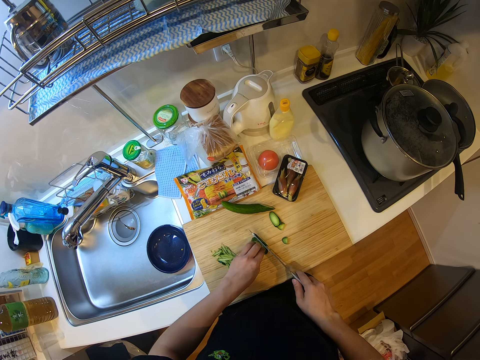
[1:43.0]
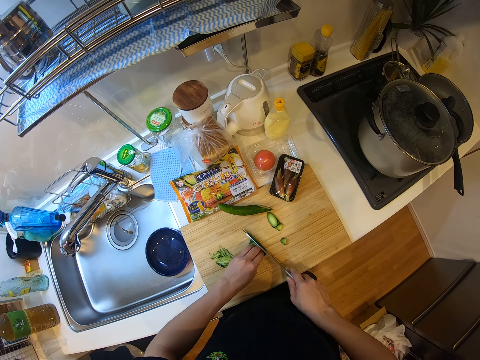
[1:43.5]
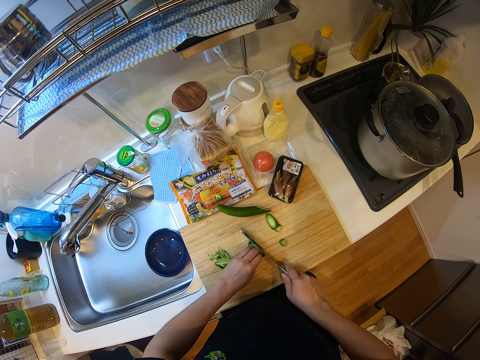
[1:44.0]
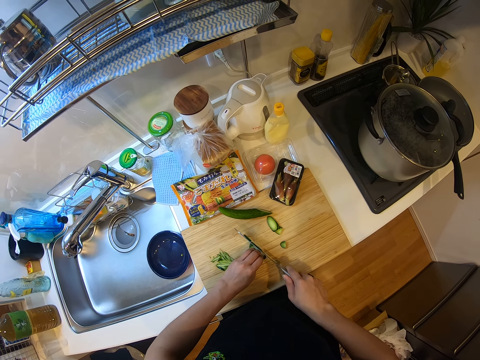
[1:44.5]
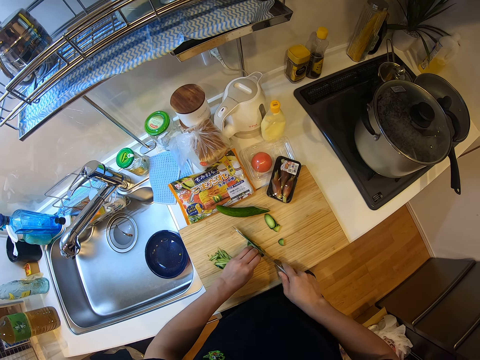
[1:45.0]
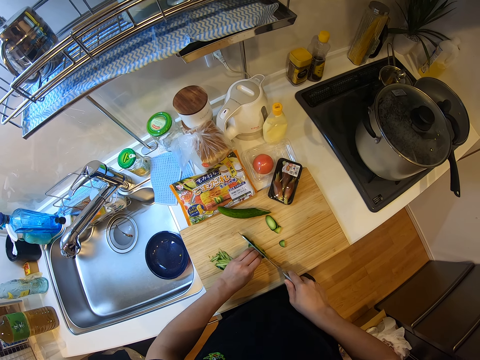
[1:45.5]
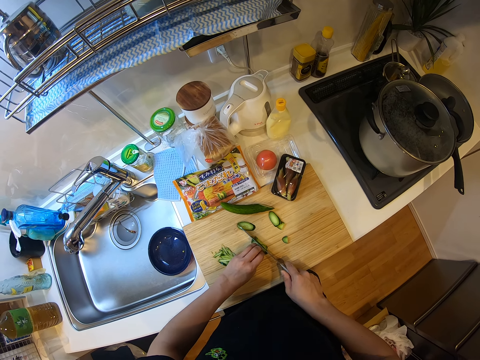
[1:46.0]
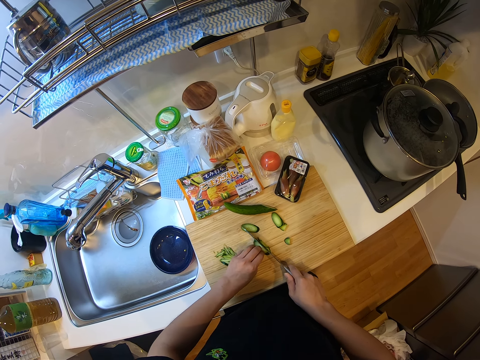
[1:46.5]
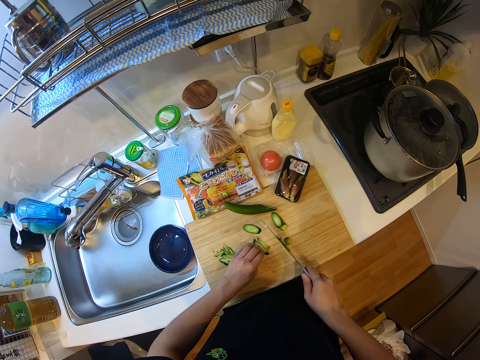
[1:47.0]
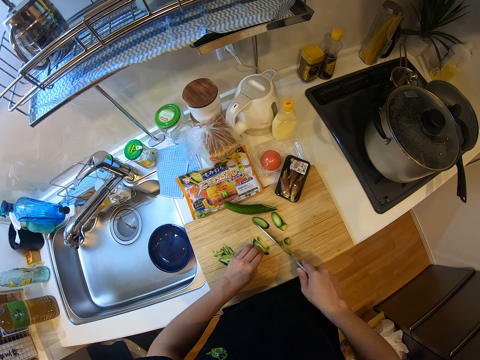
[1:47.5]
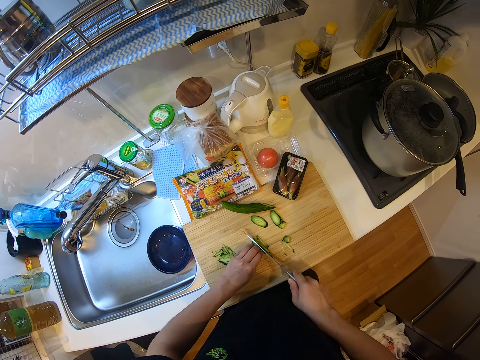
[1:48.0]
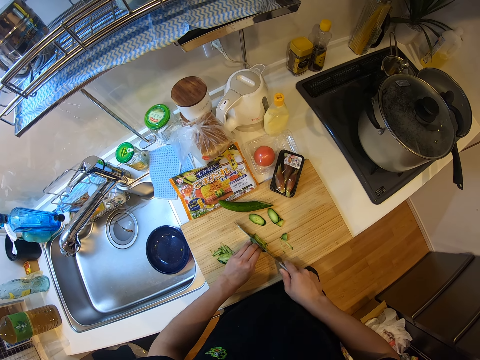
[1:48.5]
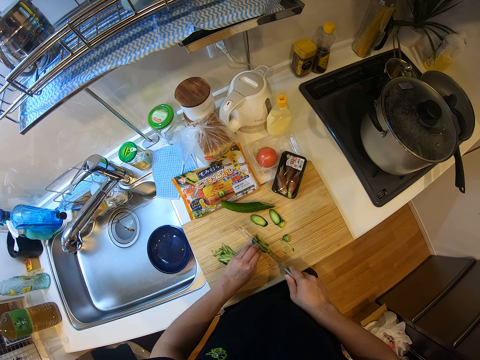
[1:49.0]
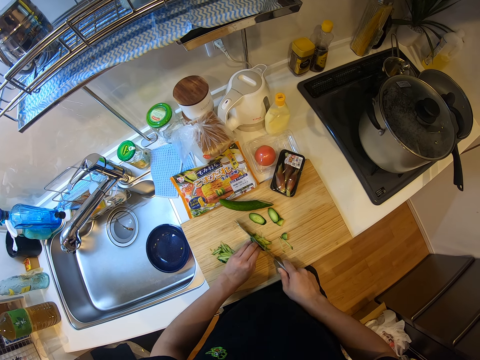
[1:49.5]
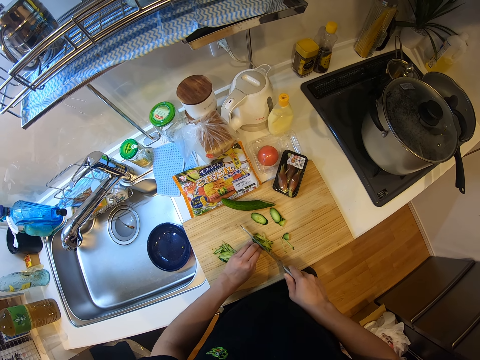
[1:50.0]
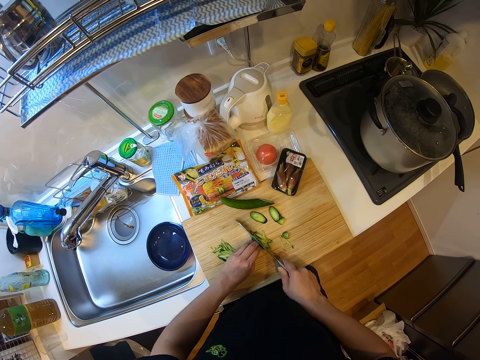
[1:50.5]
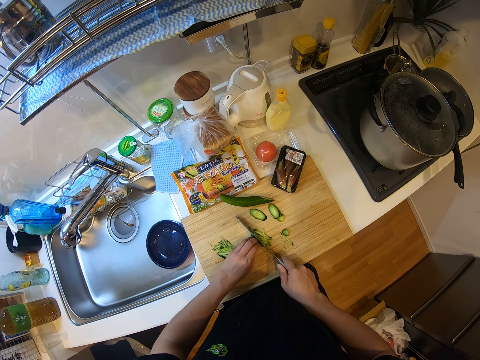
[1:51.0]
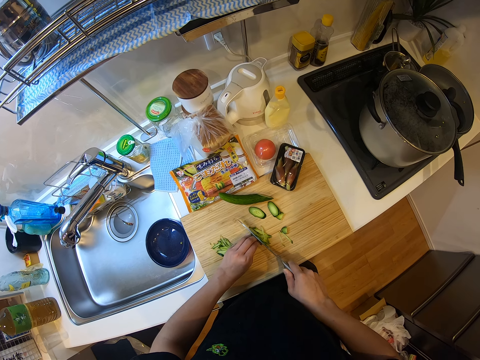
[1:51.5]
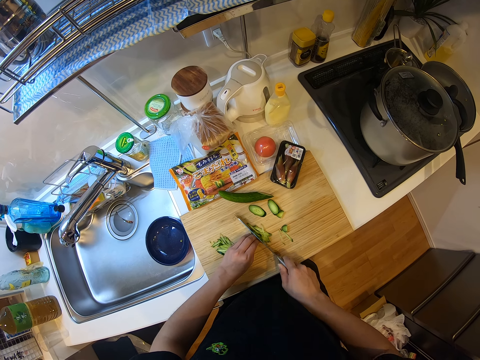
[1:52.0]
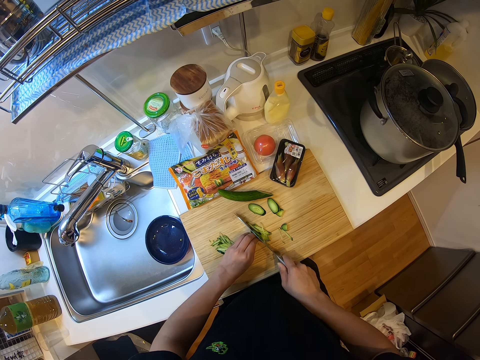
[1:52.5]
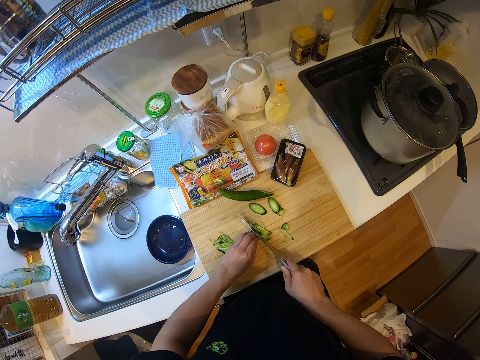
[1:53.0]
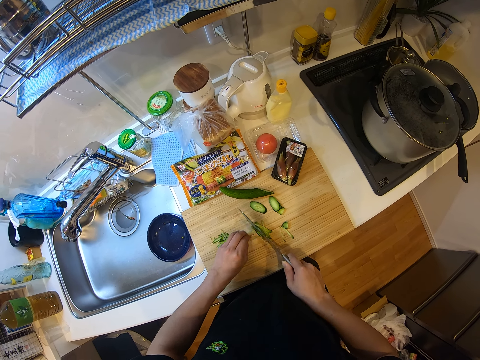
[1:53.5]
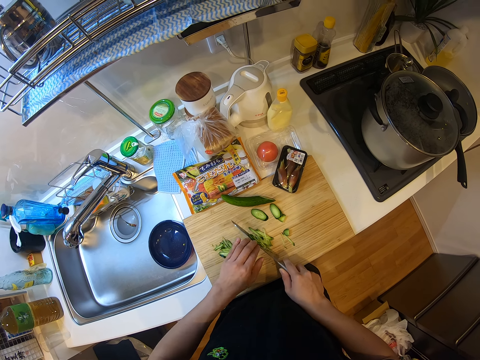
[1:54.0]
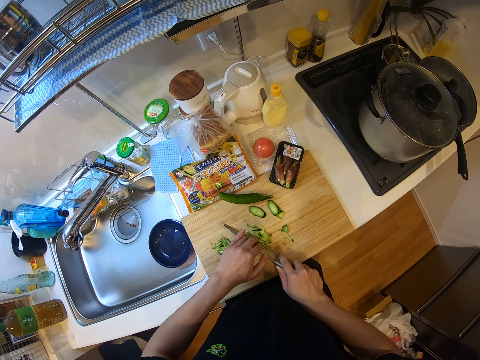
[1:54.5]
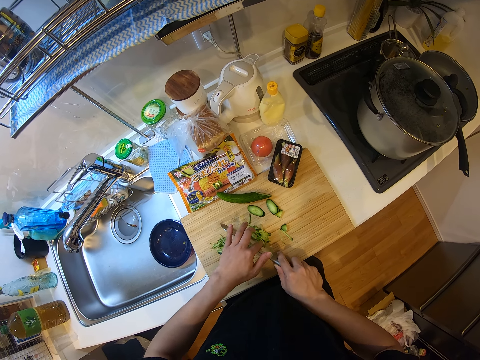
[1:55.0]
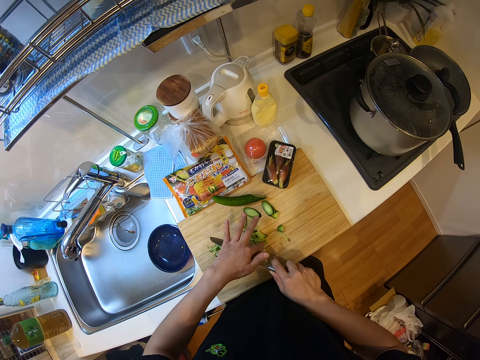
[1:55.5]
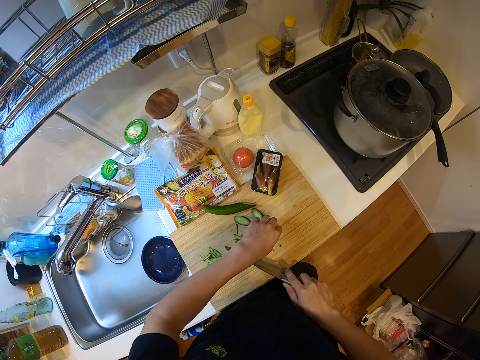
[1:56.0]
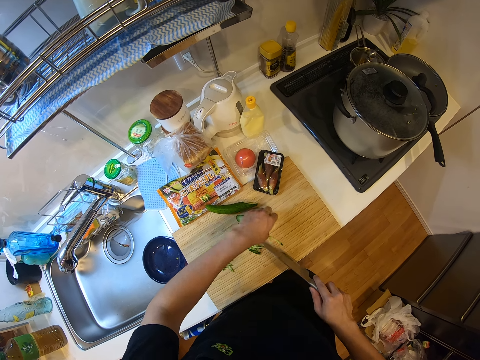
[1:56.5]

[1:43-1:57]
The camera wearer chops the zucchinis into pieces on the chopping board with the knife. She wipes the zucchinis on the knife on the chopping board with her left hand.

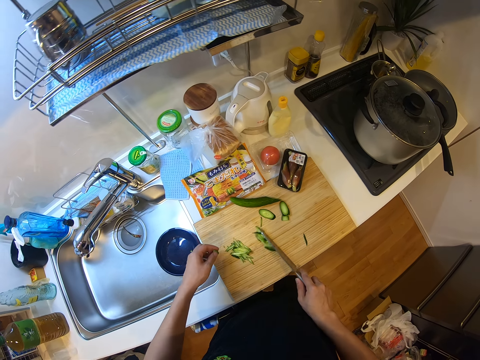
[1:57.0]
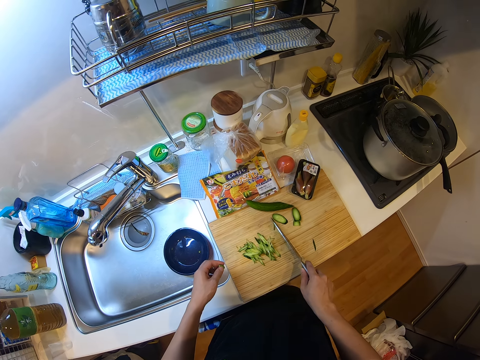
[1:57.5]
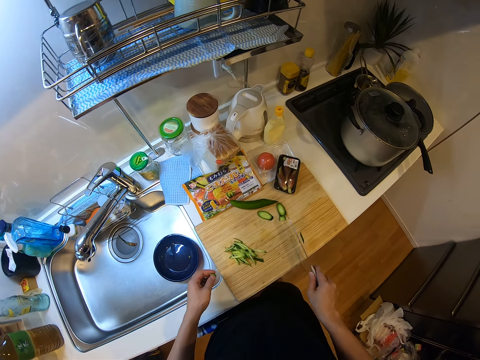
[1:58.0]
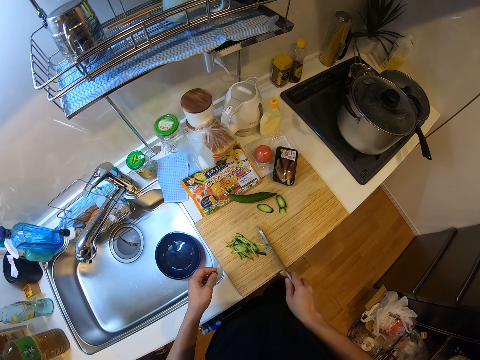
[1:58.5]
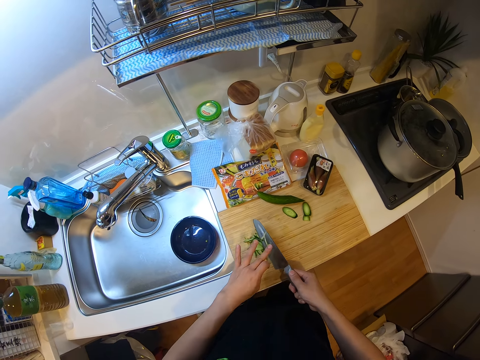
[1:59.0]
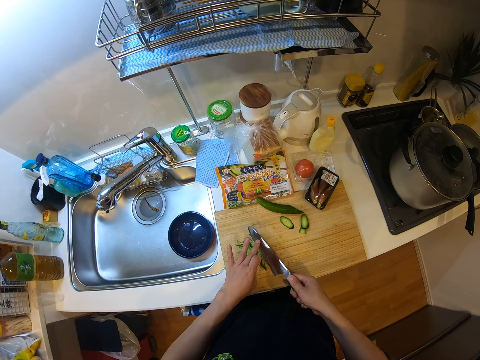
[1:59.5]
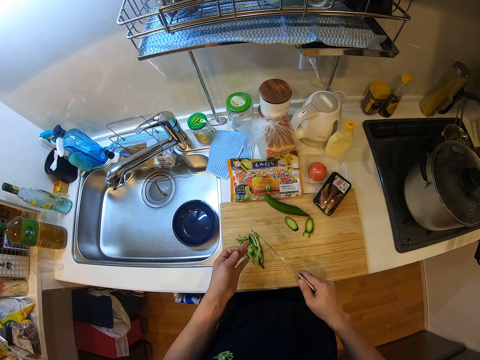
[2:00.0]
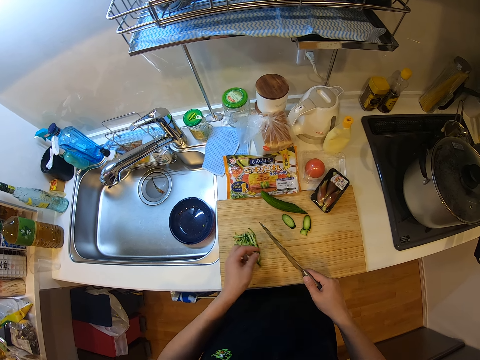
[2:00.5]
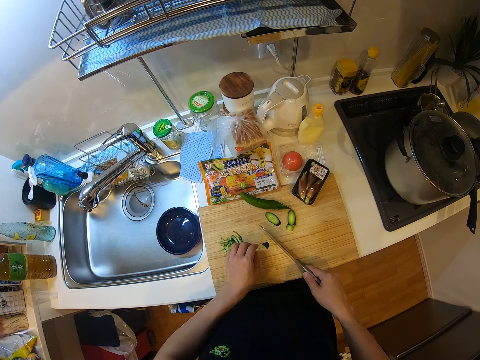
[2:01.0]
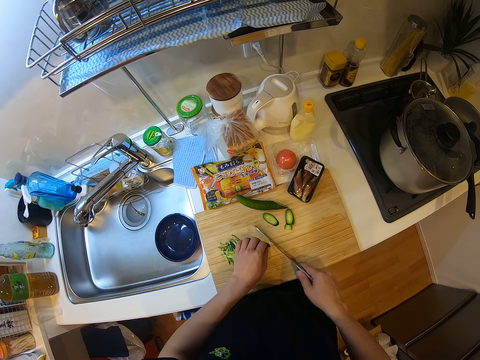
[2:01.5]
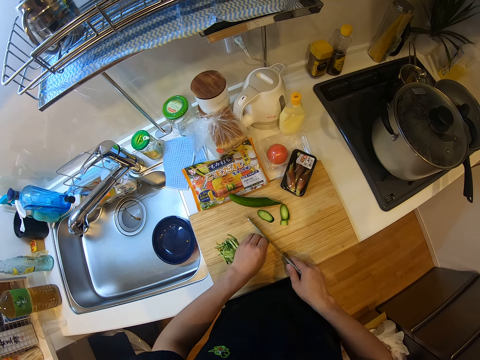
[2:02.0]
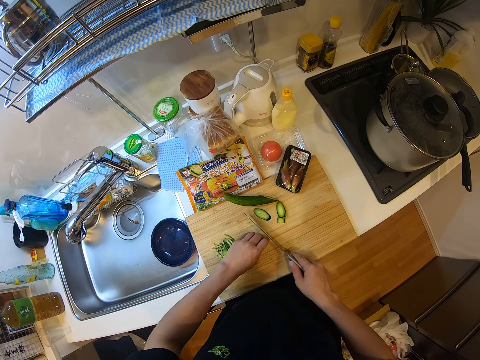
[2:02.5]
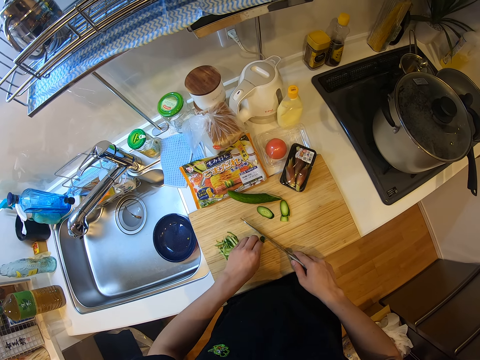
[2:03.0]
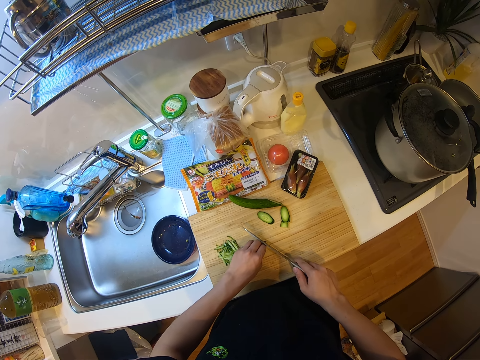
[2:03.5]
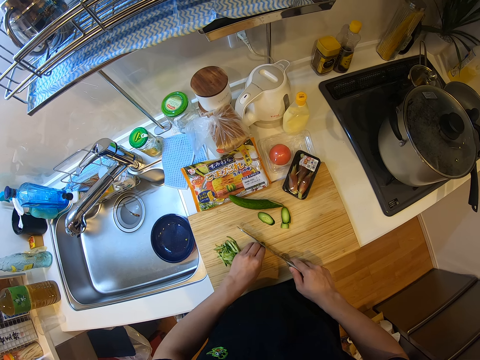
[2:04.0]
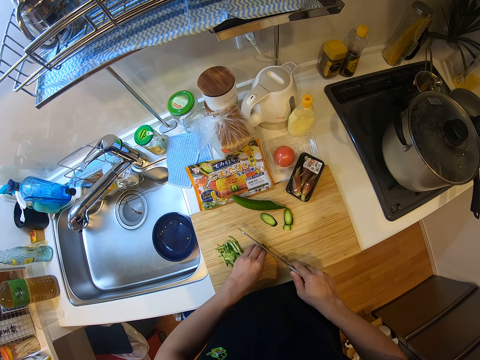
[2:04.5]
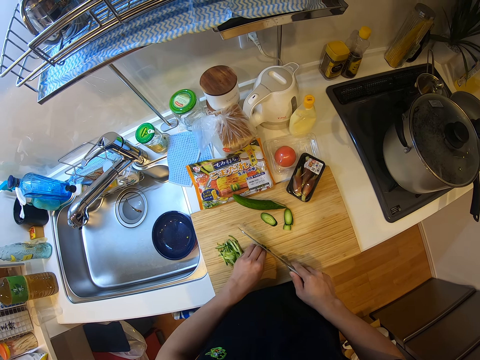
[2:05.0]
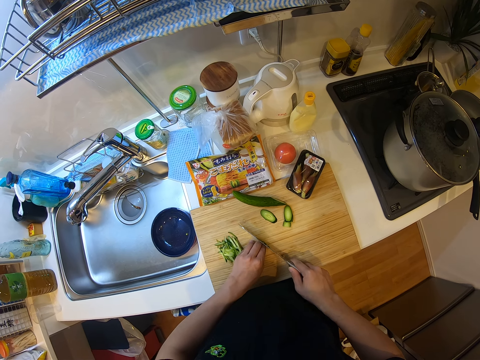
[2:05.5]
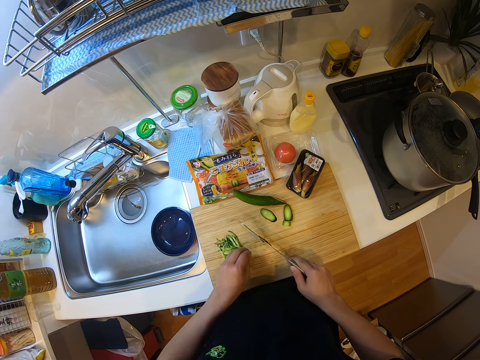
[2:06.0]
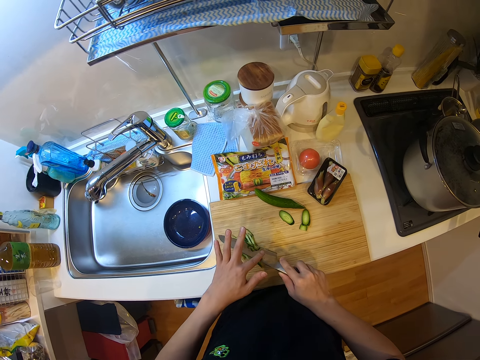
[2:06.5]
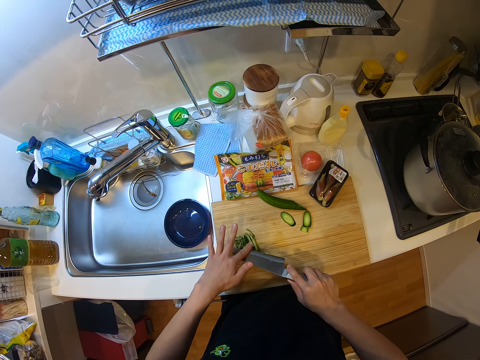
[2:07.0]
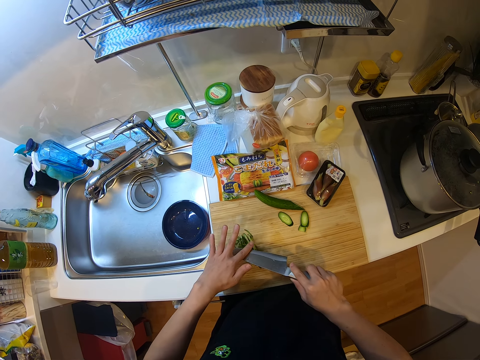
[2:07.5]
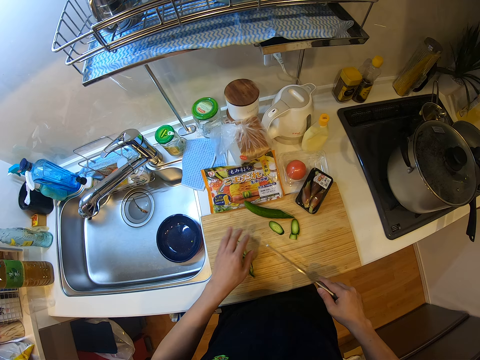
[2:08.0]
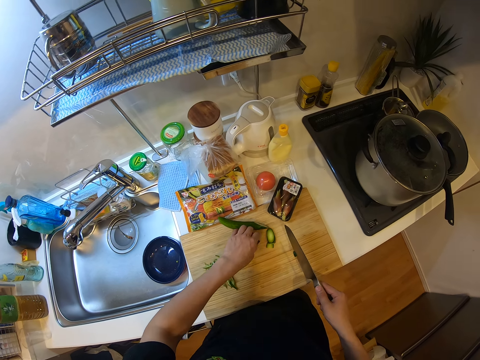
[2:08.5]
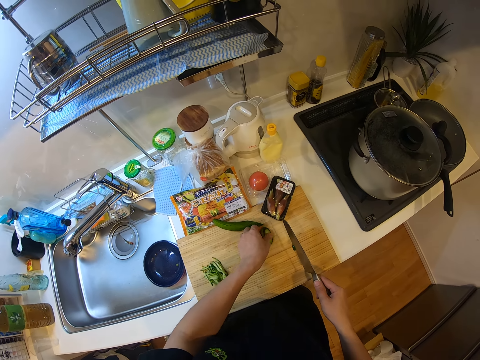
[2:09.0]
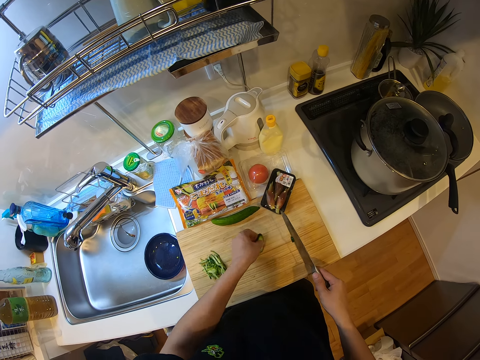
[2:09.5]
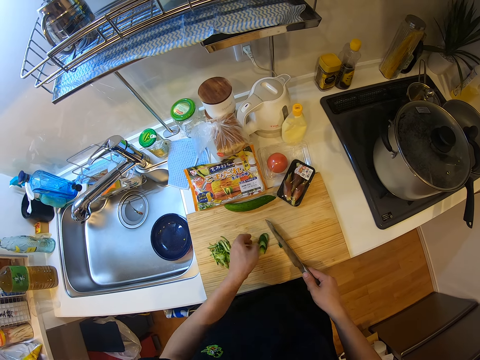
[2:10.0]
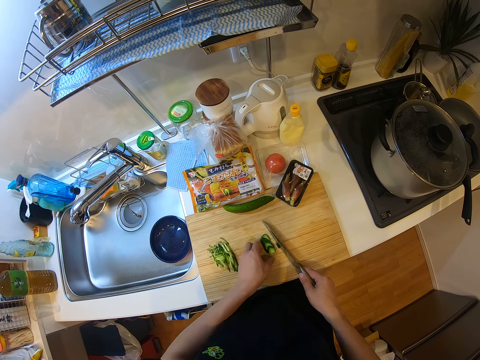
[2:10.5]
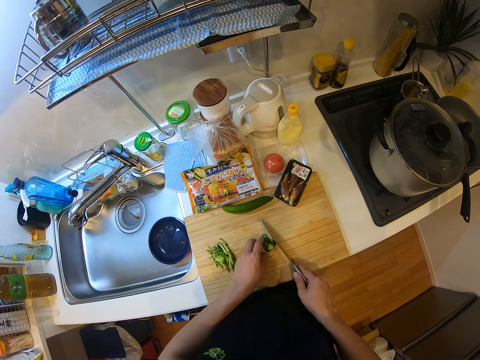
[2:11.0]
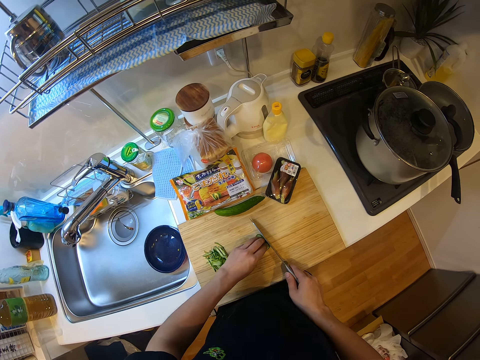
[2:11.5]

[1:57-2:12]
The camera wearer picks up the piece of cucumber or zucchini. She moves the cucumber on the cutting board with the knife, packs the zucchinis on the chopping board with the knife, removes the cucumber pieces from the knife and puts down the piece of cucumber. She chops the zucchinis into pieces on the chopping board with the knife. She wipes the zucchinis on the knife on the chopping board with her left hand. She picks up the pieces of cucumber. She moves some zucchinis on the chopping board. She puts down the cucumber pieces.
